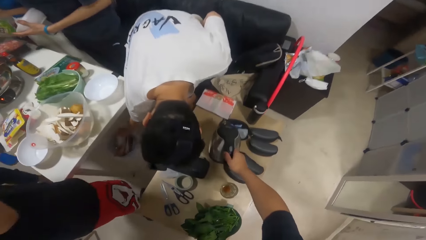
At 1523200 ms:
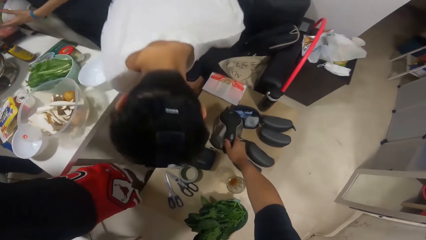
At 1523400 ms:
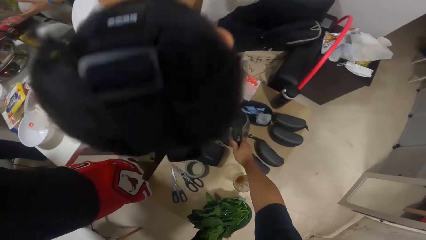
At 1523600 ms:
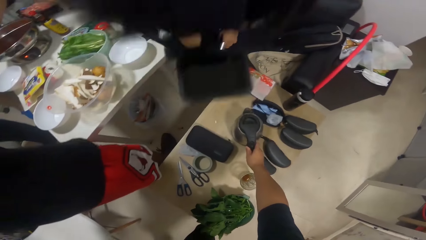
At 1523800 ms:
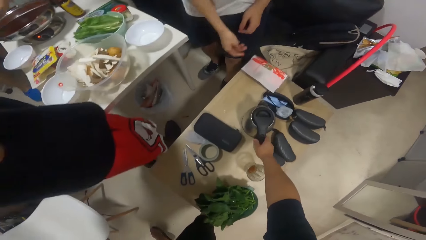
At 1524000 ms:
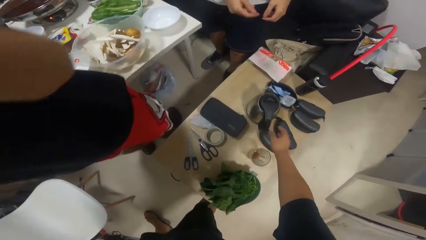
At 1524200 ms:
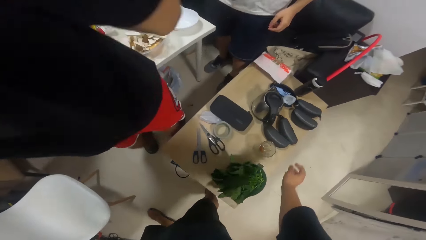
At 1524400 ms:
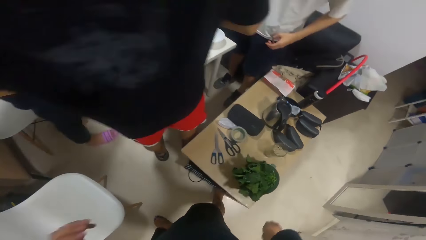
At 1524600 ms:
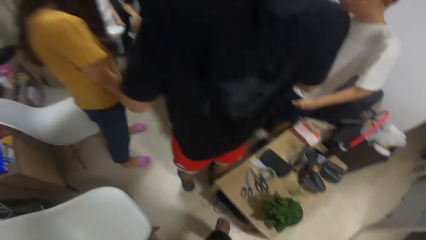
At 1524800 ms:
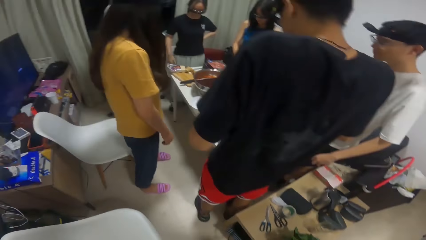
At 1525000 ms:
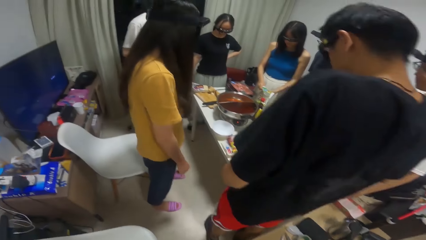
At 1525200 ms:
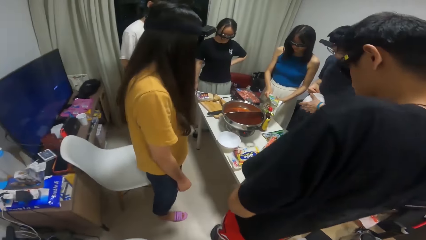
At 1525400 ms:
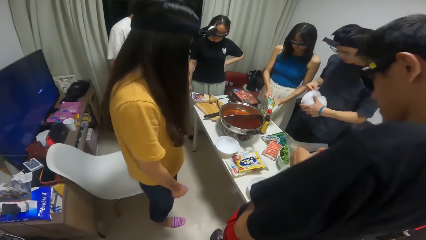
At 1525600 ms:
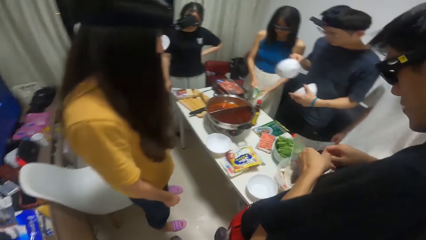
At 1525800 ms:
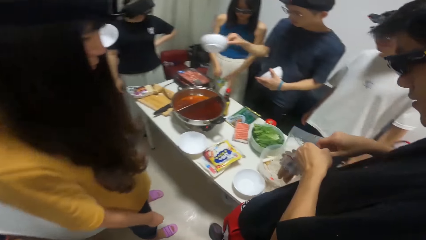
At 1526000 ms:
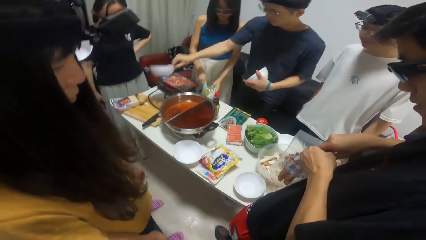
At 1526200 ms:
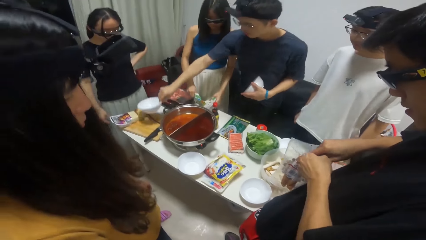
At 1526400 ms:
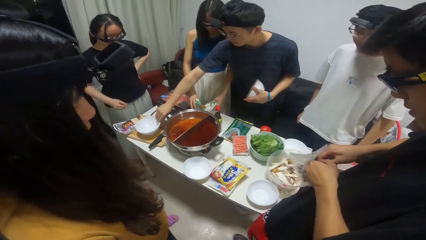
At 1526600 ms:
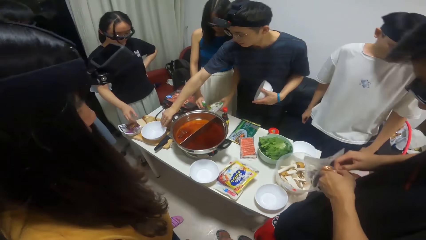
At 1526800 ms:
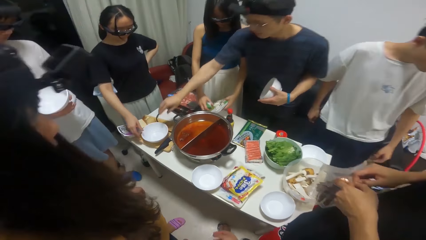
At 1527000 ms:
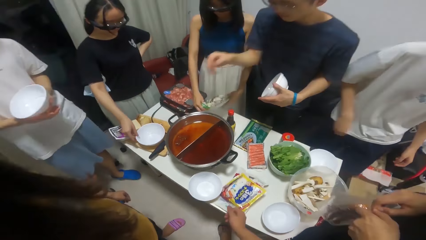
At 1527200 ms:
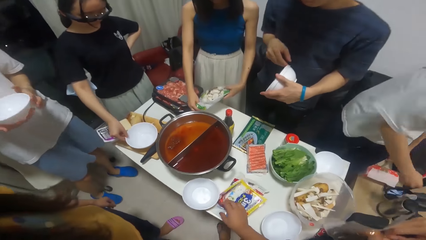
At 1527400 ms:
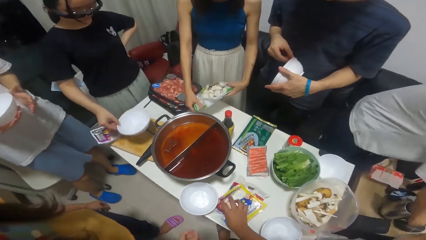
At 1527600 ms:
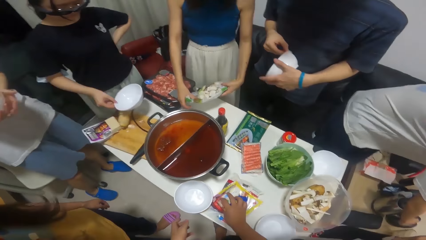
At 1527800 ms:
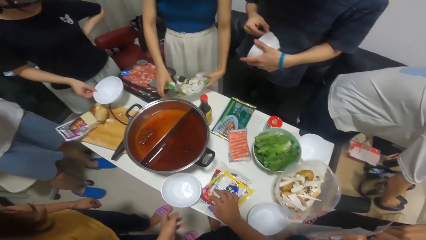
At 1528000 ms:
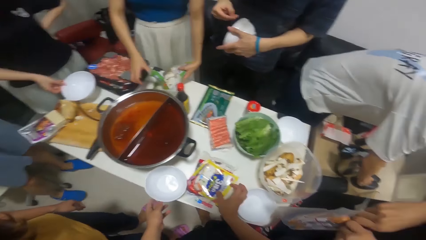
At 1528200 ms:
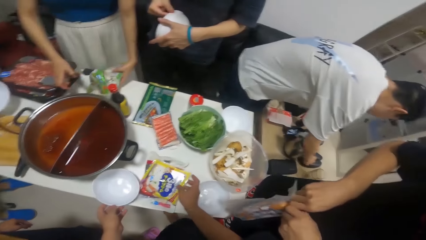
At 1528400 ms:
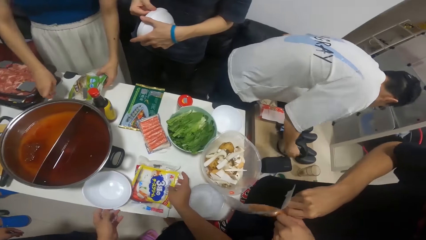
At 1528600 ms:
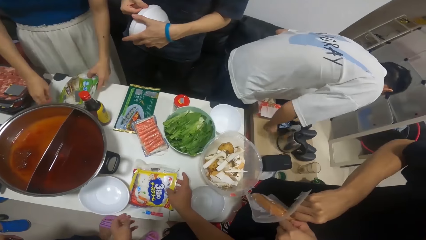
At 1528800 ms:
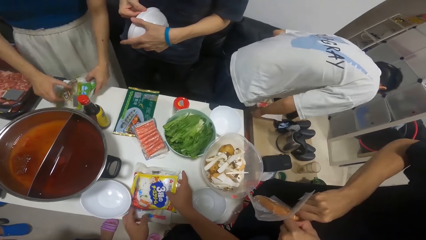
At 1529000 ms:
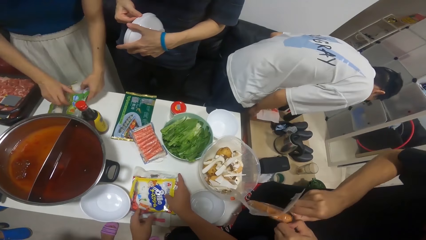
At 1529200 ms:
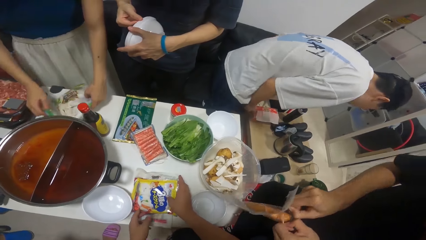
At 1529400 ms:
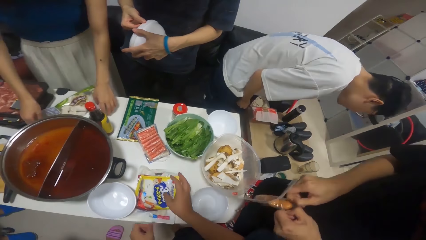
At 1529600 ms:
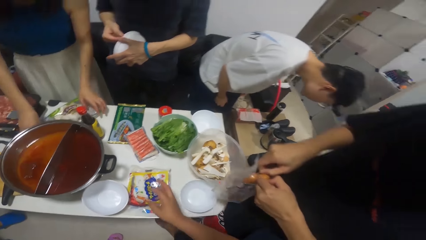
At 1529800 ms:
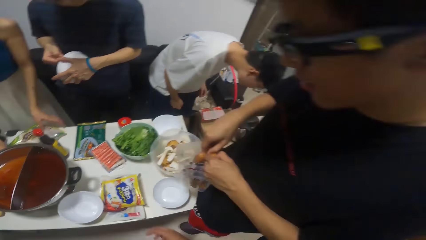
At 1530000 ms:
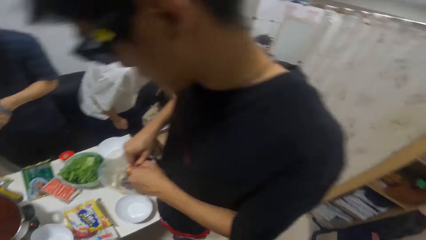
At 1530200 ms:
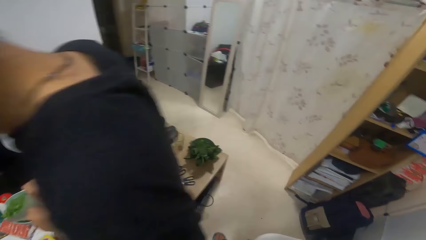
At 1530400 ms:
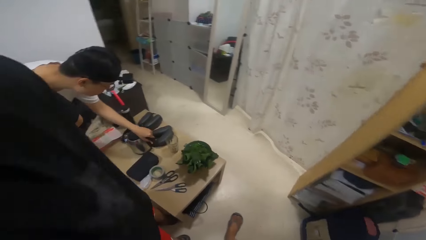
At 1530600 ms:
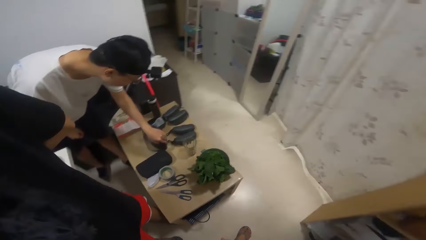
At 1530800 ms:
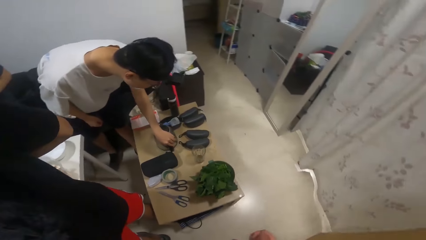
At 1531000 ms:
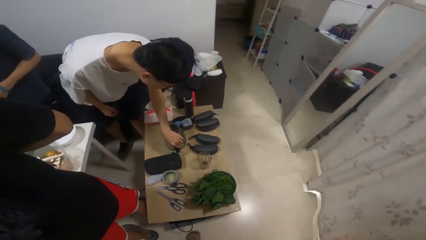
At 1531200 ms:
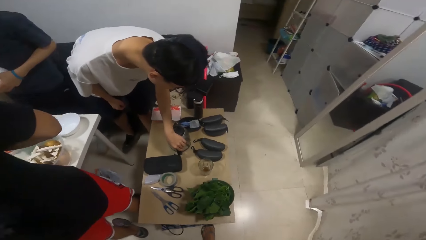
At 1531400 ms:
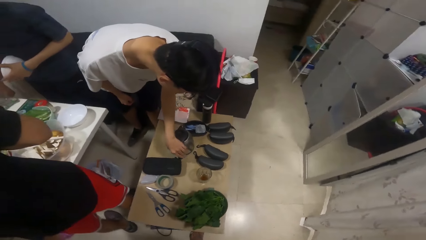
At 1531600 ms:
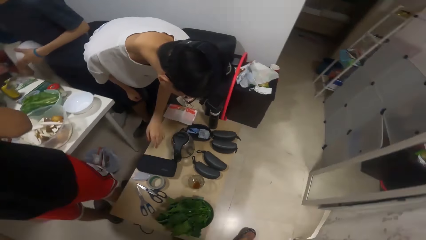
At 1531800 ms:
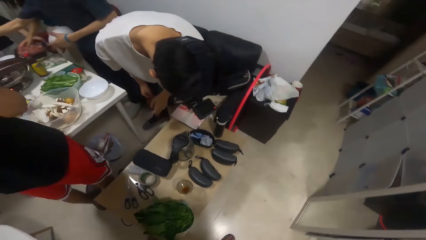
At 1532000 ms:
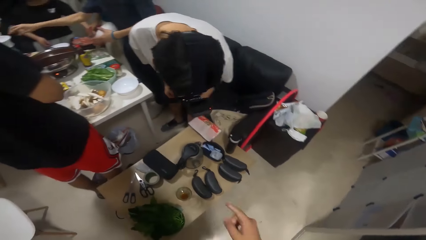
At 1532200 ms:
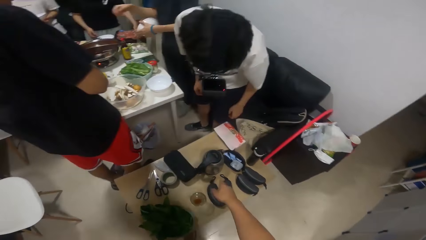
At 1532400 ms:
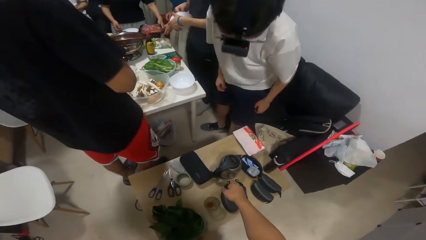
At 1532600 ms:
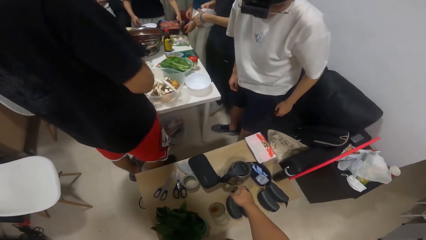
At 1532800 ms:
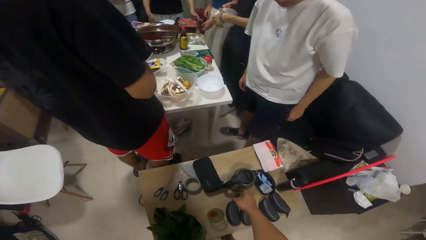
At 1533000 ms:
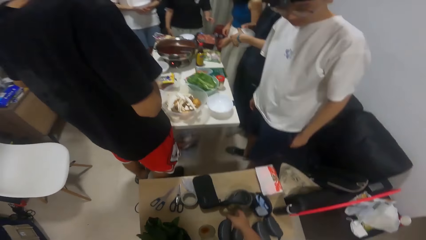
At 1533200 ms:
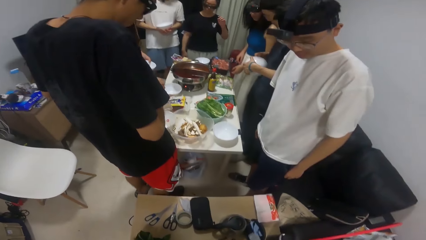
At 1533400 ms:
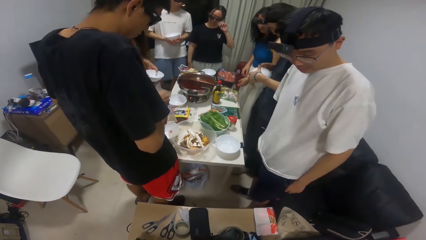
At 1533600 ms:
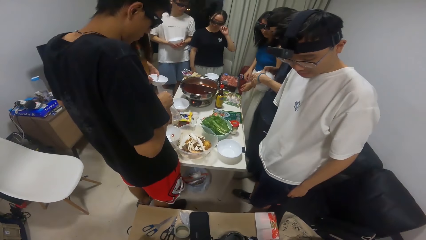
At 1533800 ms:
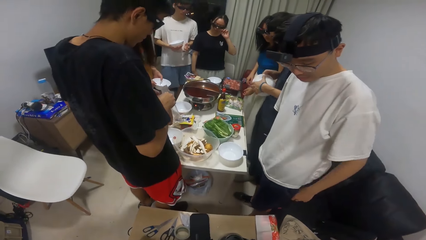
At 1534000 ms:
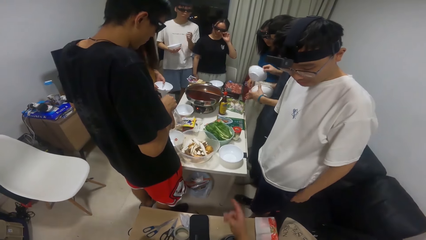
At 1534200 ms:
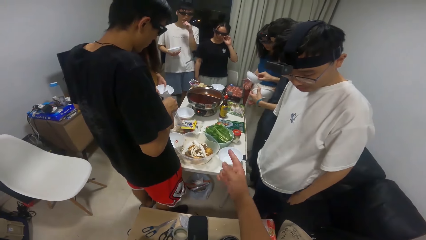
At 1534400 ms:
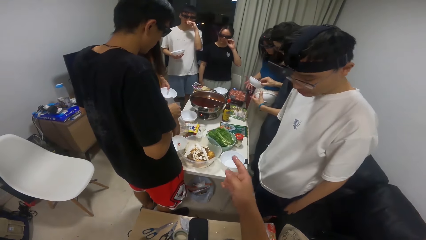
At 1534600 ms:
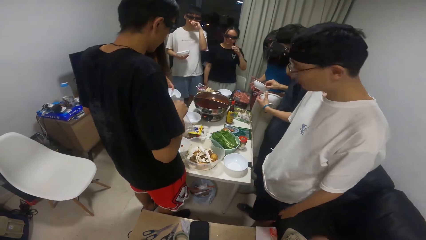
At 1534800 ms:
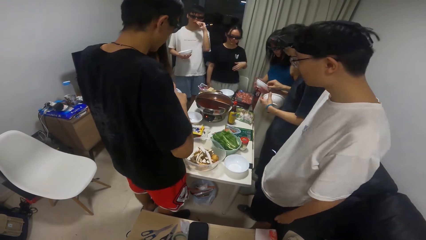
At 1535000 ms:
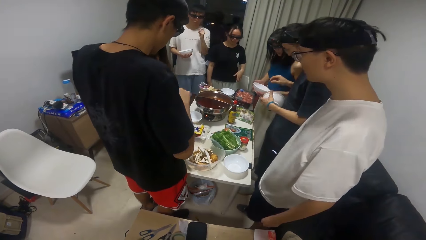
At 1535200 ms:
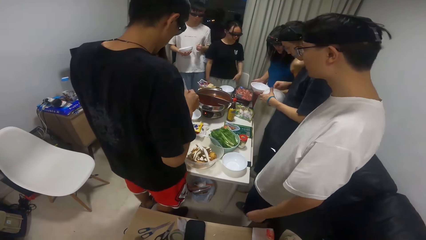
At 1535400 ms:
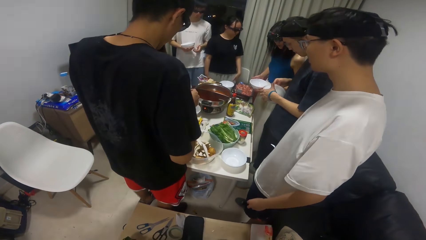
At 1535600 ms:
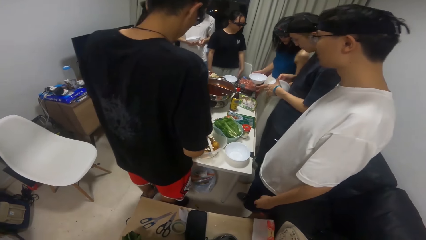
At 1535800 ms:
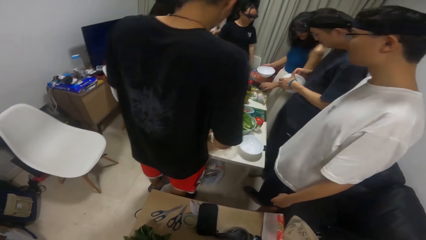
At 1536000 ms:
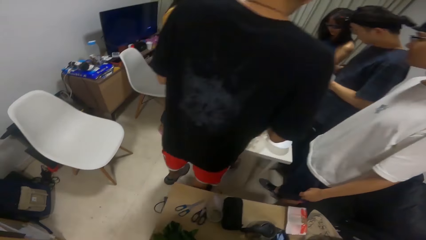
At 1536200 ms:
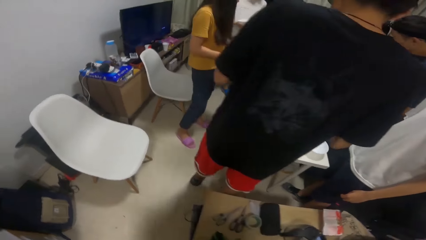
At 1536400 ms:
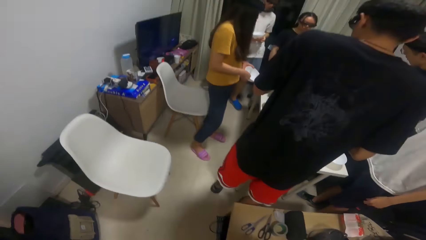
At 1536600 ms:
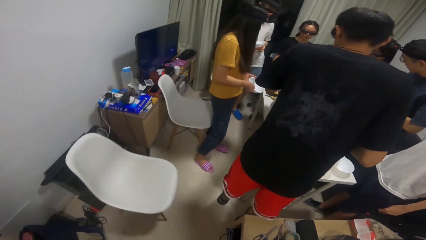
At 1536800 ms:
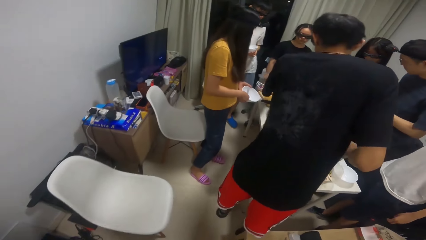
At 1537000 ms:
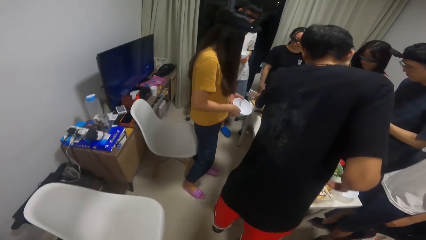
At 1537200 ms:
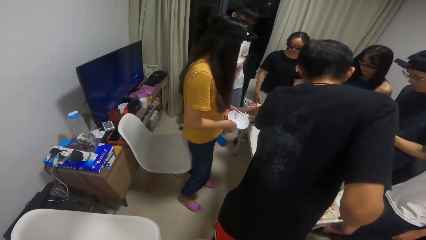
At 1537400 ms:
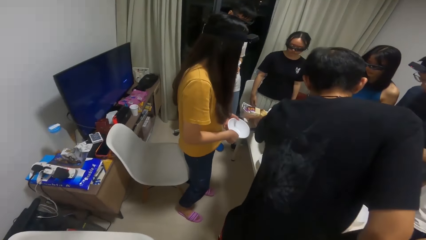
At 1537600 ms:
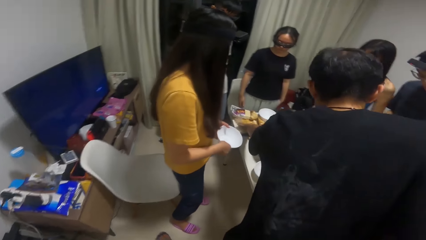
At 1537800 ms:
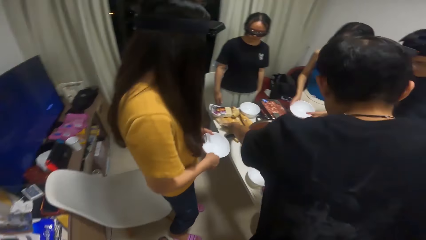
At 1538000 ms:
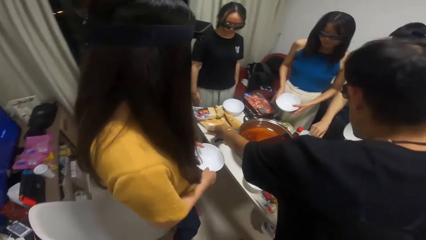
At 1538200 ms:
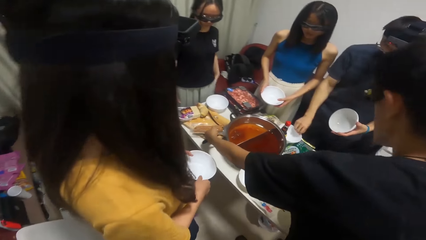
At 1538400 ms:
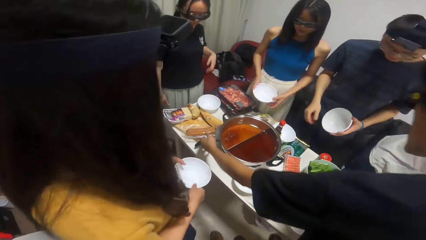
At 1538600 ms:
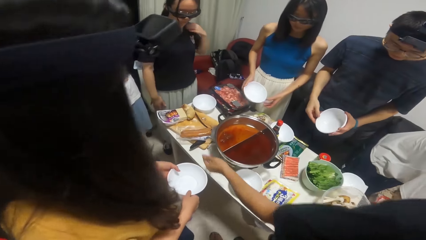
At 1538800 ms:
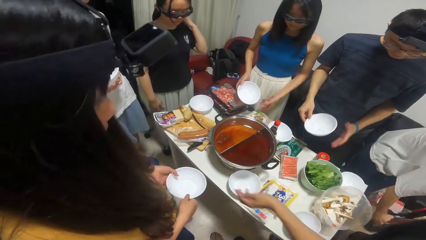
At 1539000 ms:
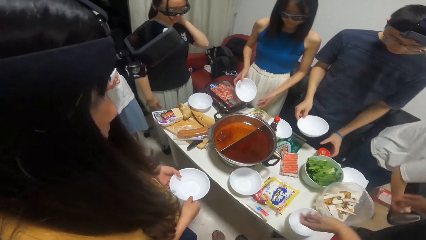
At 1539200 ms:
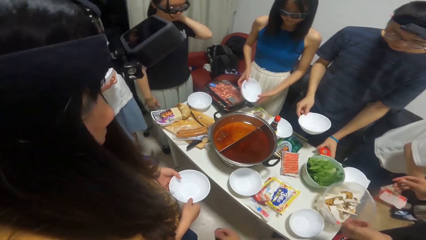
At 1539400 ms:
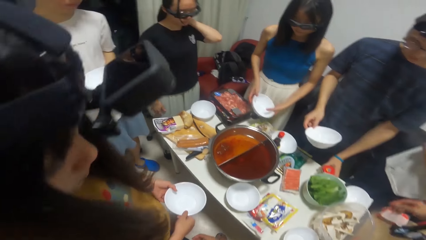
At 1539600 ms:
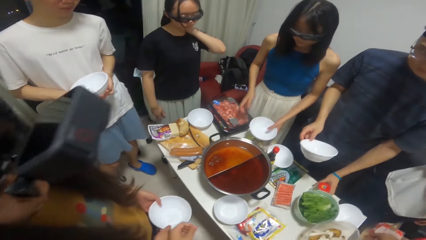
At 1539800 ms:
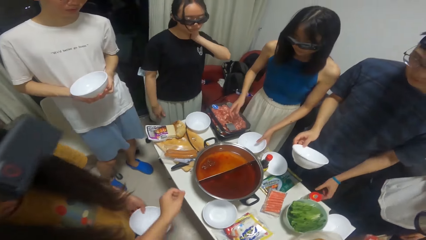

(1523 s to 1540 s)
The camera wearer puts the kettle down. A man throws dirt inside the waste bin on the floor with his right hand. Another man opens the pack of hot dog with his hands. A woman opens a pack of seasoning in her hands. A third man separates plates with his hands. Another woman moves a plate with her right hand on the table. A fourth man holds a plate in his hands. The camera wearer picks up something. They walk around. The first woman holds a plate in her hands. A third woman holds a plate with her hands. The second man drops the pack of hot dog in his left hand on the table.
